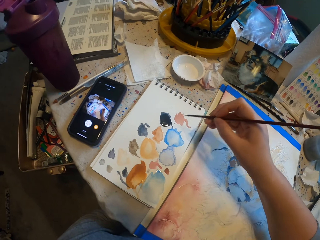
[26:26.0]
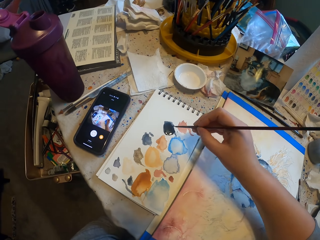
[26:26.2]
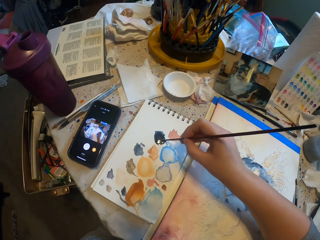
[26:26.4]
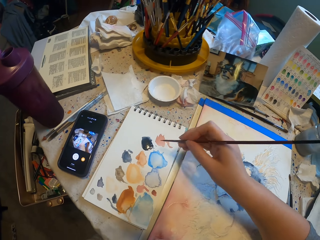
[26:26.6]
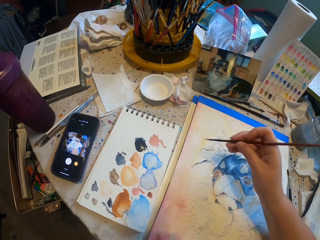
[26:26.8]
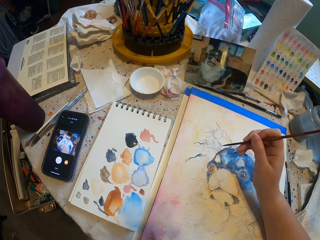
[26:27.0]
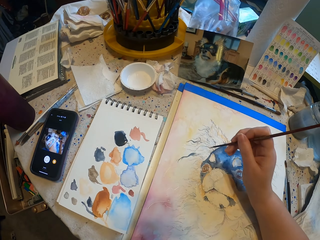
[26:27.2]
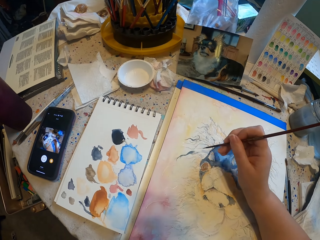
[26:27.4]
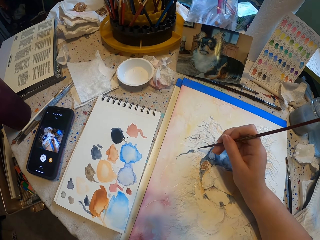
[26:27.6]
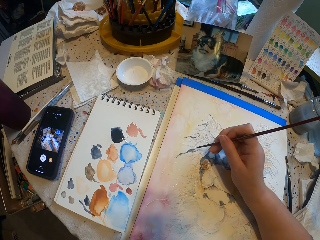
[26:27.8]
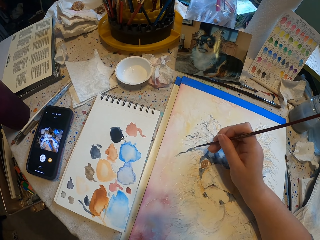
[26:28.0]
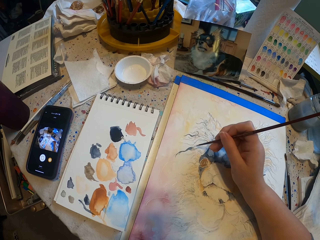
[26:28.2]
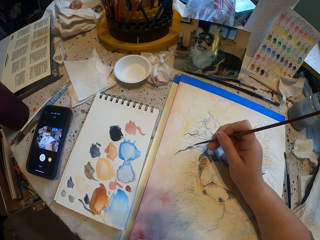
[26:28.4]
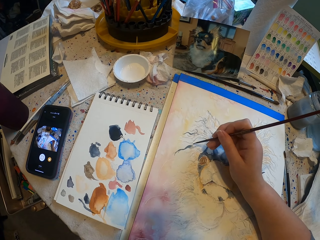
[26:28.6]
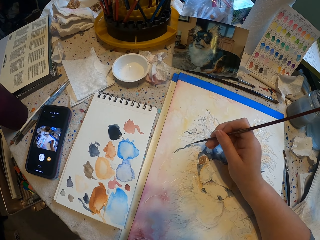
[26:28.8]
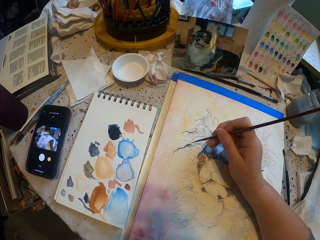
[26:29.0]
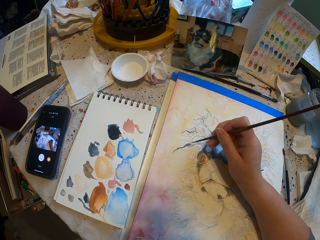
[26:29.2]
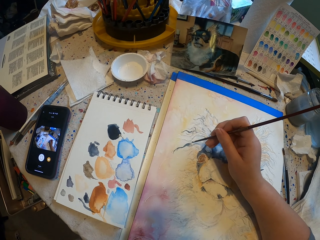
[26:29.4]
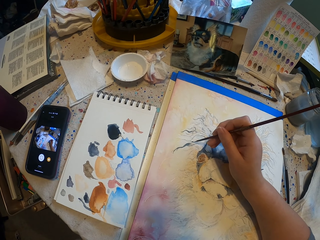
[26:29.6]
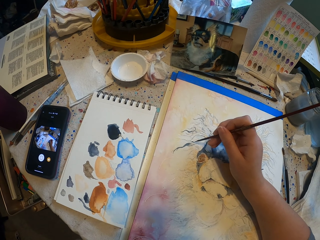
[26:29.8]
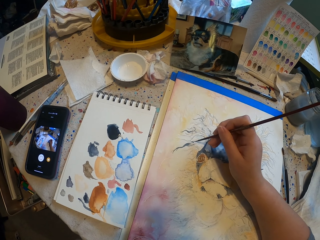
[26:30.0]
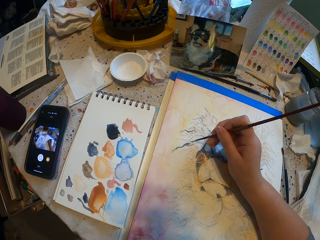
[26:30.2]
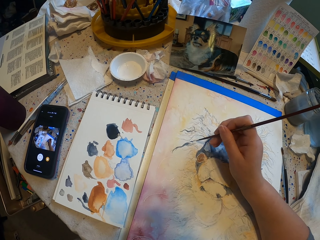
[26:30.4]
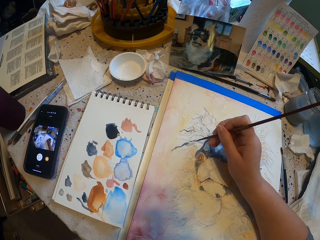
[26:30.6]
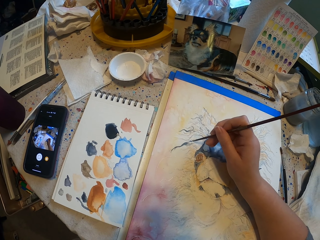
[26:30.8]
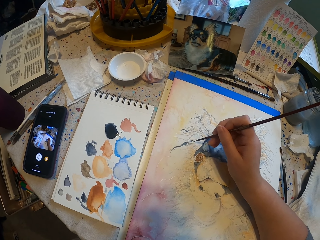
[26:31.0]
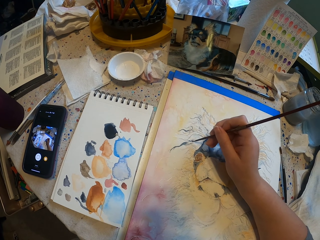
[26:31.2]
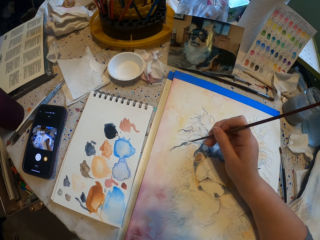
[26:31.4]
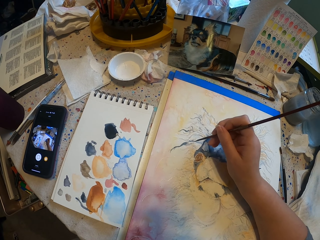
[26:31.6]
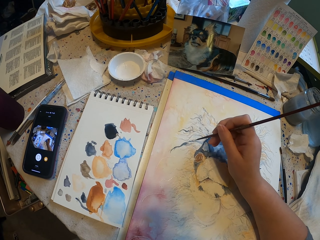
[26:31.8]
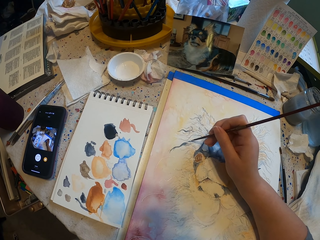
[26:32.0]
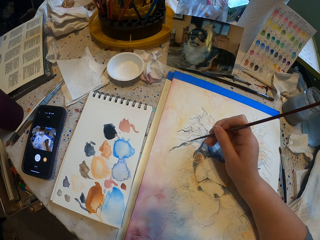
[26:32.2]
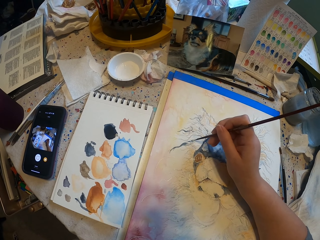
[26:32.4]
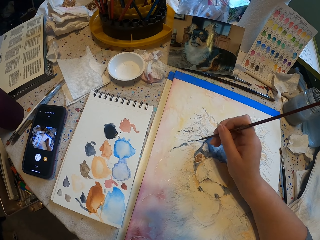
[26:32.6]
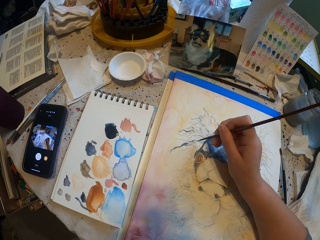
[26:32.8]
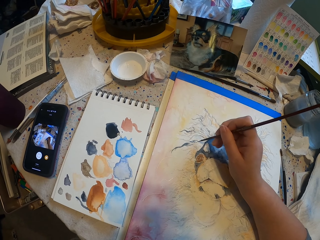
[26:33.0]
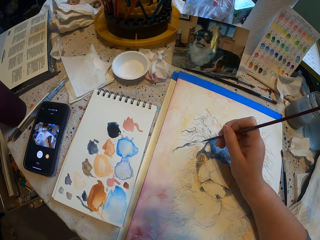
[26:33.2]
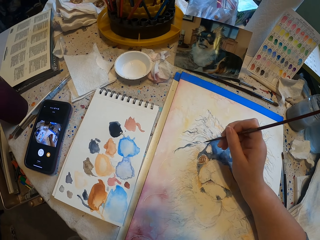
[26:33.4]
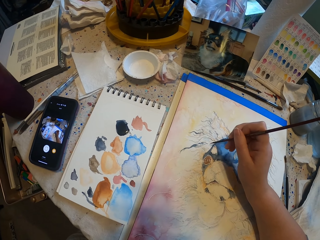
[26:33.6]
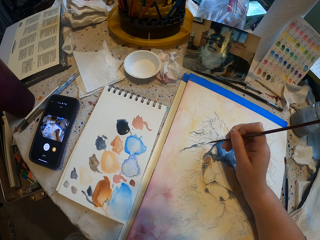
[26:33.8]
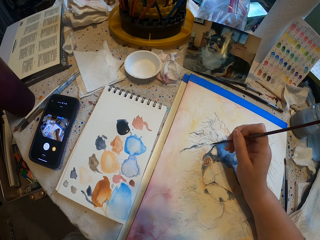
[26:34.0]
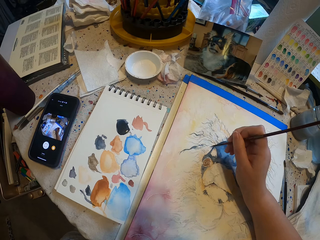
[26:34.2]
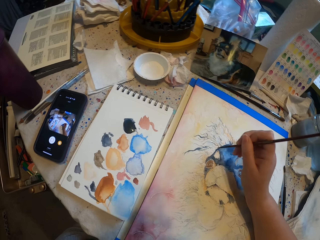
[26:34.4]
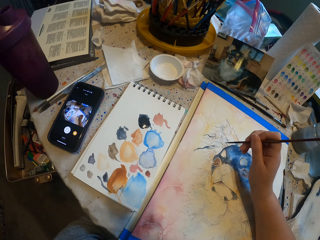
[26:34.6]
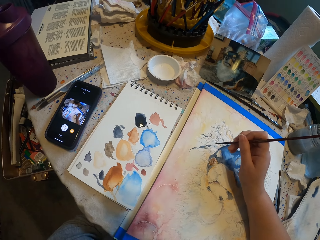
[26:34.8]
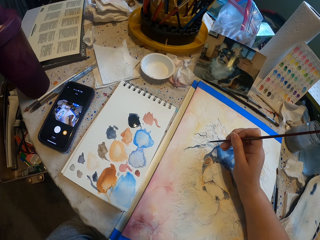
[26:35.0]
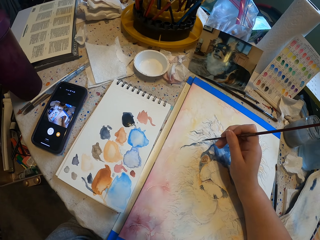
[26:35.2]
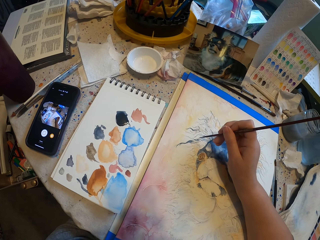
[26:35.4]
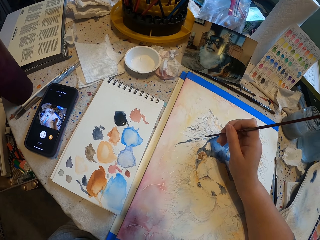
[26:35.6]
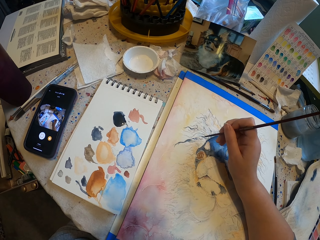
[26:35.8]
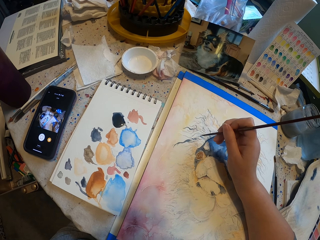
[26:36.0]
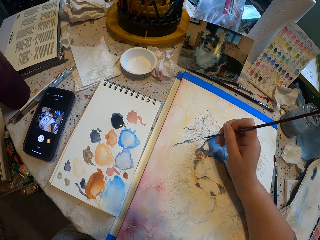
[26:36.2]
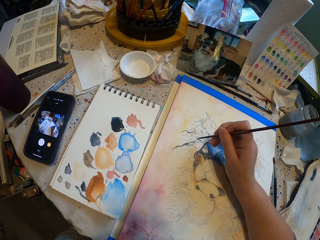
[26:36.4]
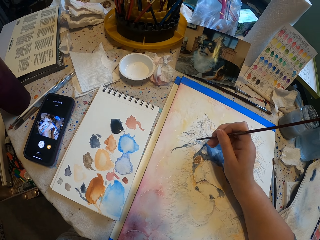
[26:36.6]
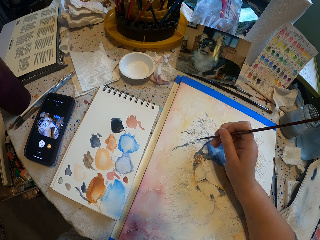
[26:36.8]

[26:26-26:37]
The camera wearer rubs the brush on the book. They pick a paint with a paint brush. They paint the decoration with the paint brush.

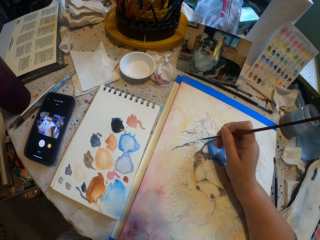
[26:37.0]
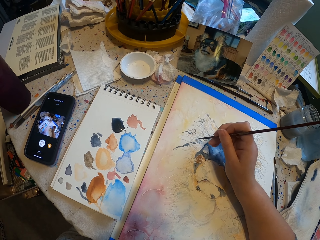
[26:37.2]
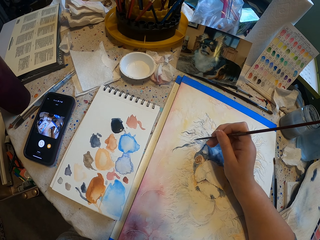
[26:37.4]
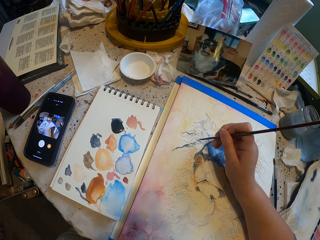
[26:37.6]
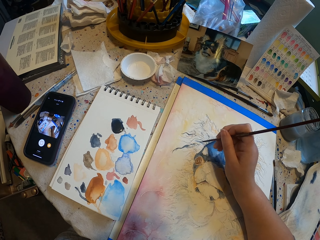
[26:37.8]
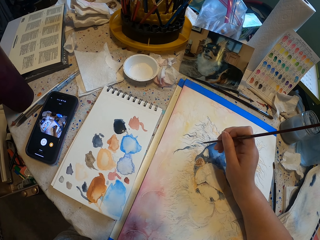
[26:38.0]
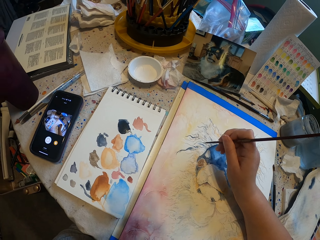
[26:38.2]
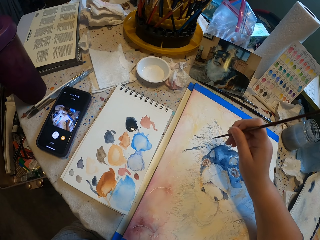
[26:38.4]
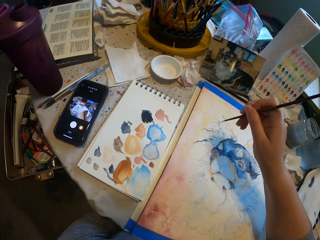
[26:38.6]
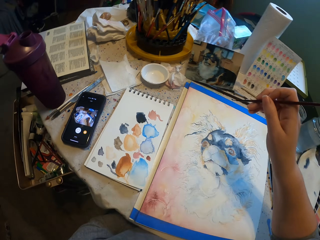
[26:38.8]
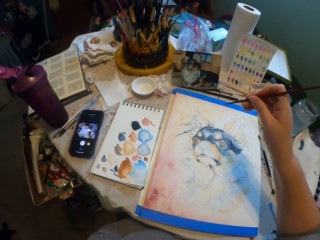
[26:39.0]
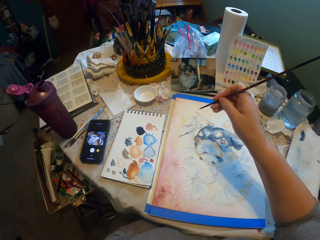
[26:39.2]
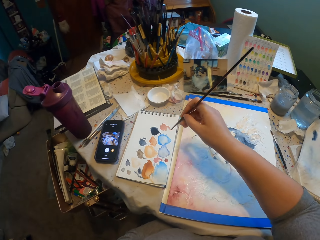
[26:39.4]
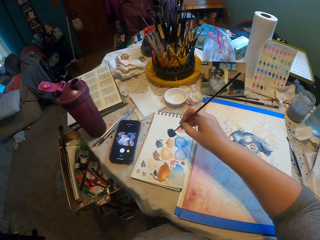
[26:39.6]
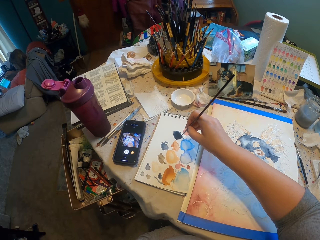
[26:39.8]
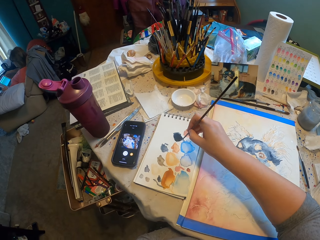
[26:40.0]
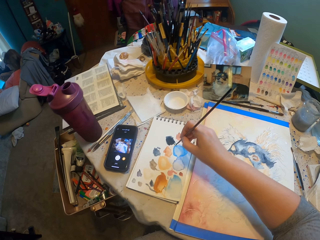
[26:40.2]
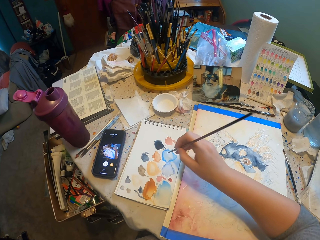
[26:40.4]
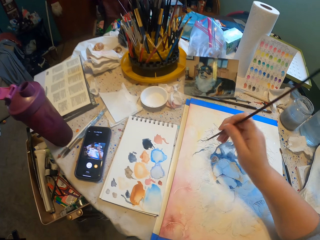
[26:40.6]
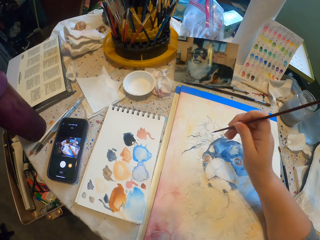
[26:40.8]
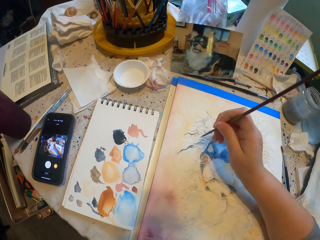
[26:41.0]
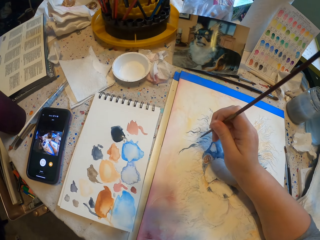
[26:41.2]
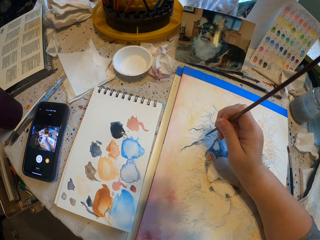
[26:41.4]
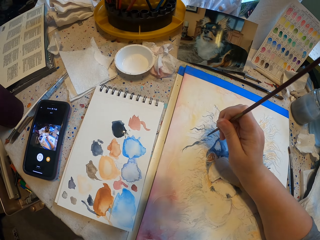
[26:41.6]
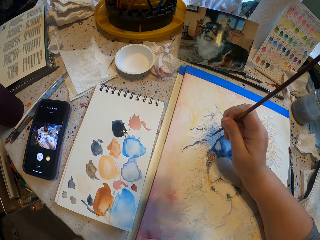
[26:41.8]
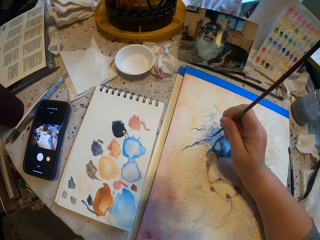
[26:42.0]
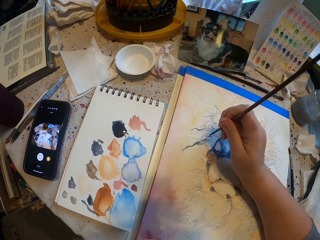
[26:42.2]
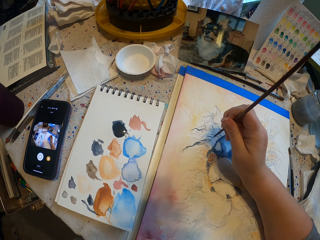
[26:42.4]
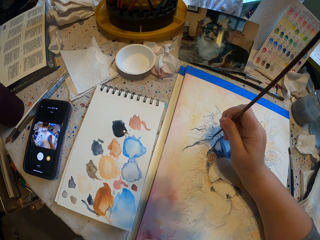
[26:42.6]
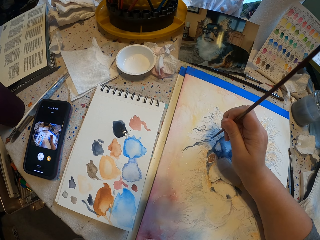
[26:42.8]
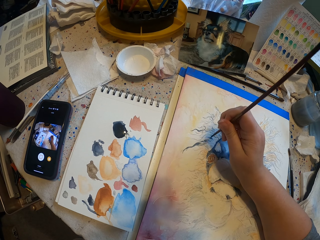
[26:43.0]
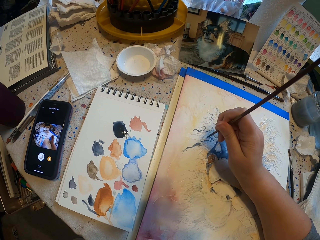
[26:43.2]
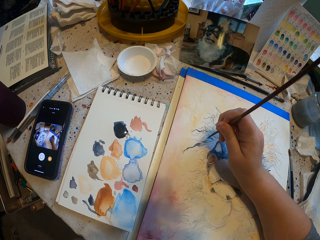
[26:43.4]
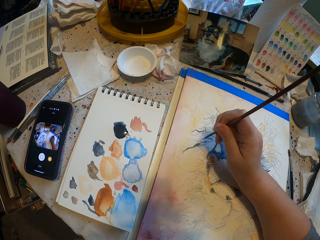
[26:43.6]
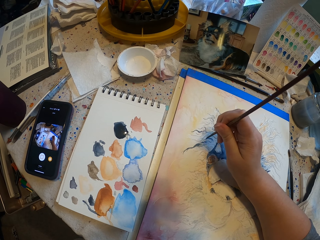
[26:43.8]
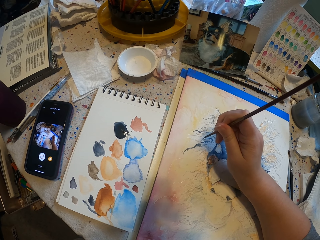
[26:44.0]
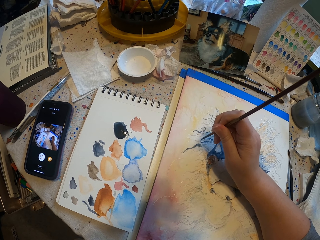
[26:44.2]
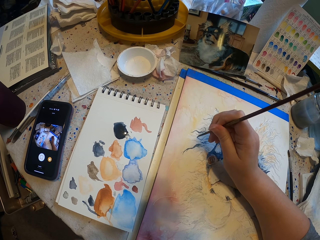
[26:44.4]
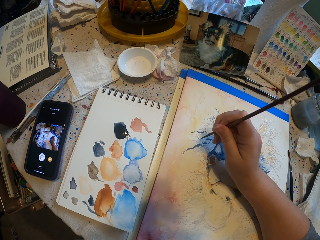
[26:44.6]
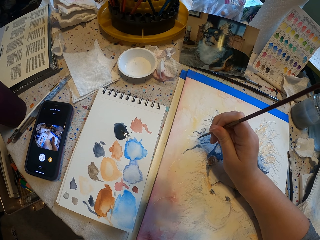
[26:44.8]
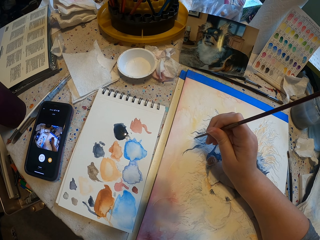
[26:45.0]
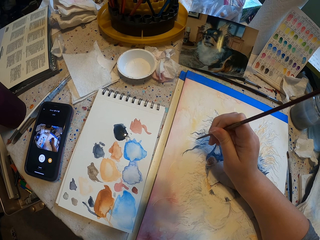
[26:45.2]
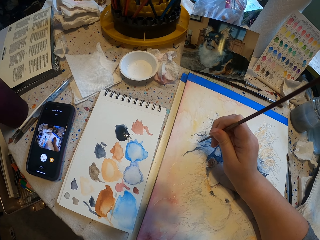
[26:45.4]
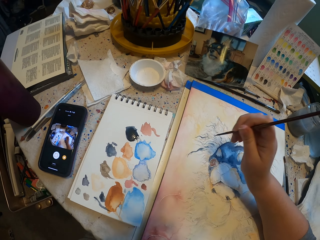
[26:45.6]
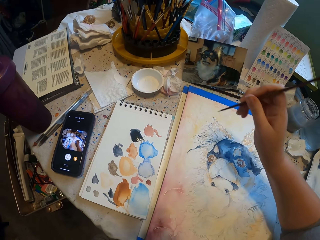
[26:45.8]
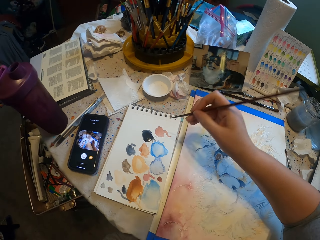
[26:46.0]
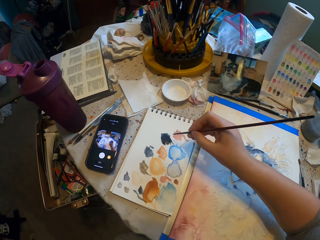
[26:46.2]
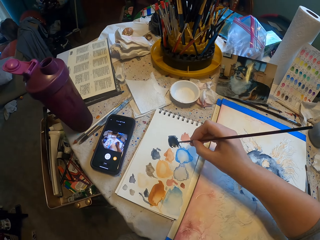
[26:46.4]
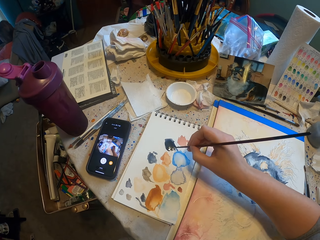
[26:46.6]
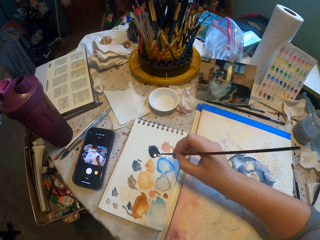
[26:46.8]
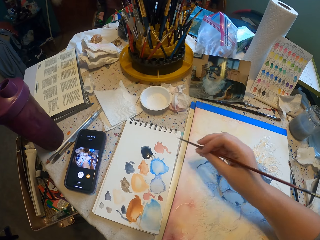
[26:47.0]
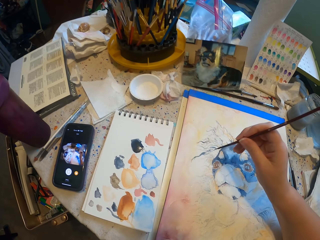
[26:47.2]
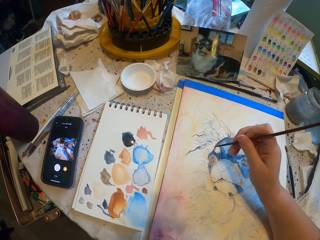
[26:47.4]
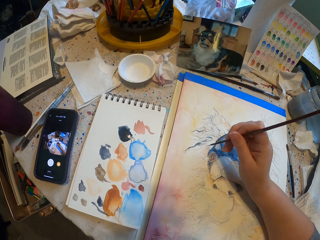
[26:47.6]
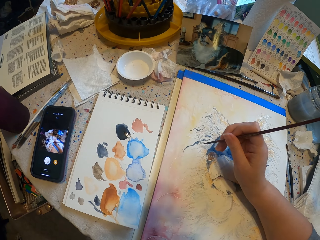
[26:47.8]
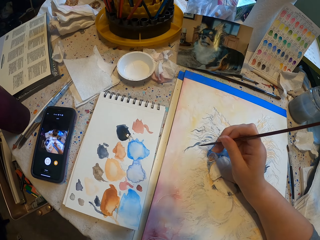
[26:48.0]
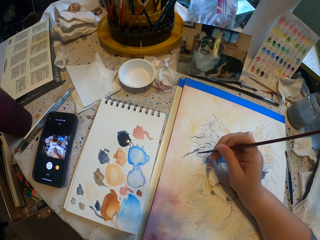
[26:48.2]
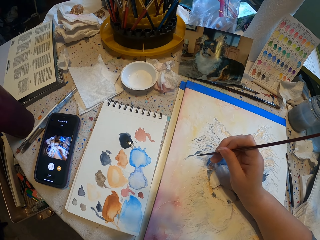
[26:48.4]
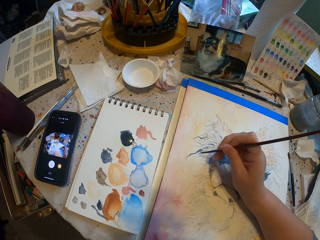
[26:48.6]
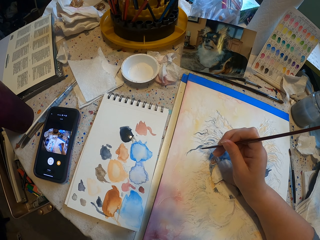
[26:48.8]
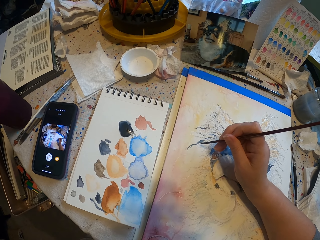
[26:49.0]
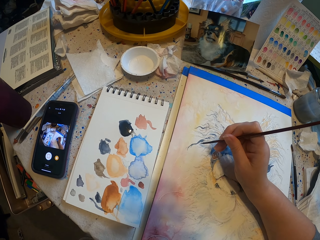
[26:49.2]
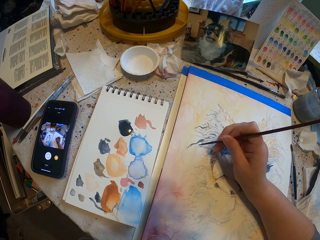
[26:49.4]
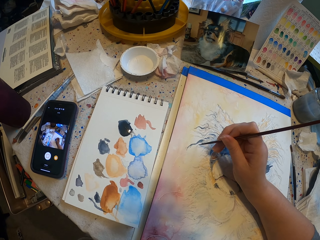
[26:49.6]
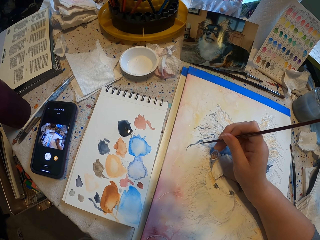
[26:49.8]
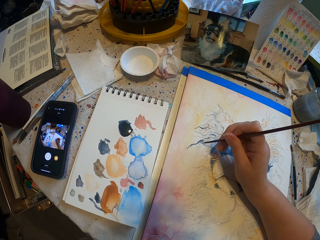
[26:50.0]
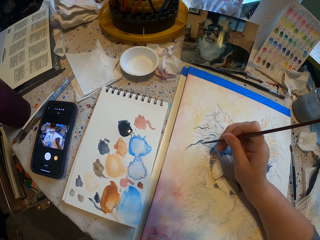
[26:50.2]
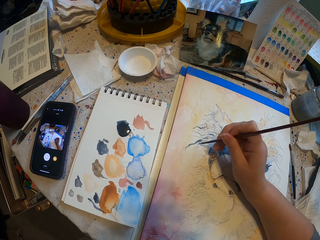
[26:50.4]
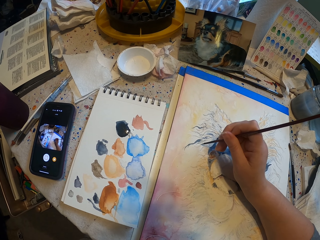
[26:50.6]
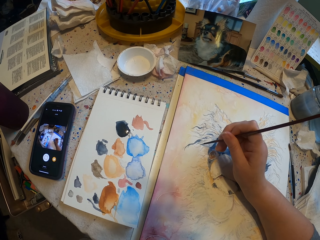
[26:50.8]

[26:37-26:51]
The camera wearer holds the brush. They rub the brush on the book. They pick a paint with a paint brush. They paint the decoration with the paint brush. They rub the brush on the book. They pick a paint with the paint brush. They paint the decoration with the paint brush.
